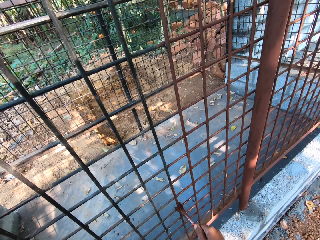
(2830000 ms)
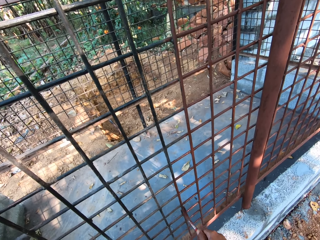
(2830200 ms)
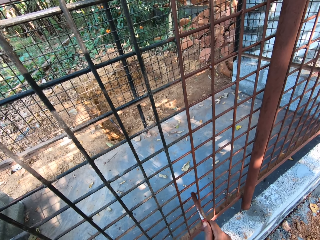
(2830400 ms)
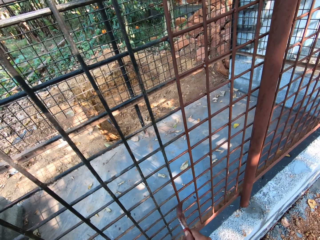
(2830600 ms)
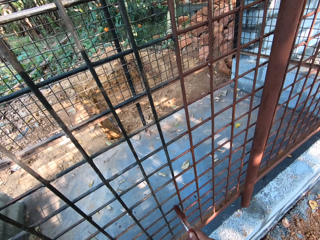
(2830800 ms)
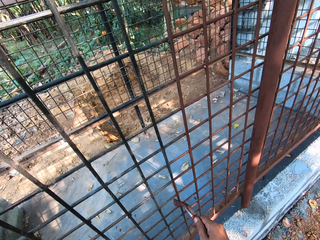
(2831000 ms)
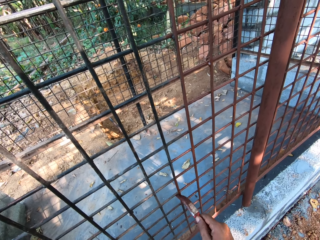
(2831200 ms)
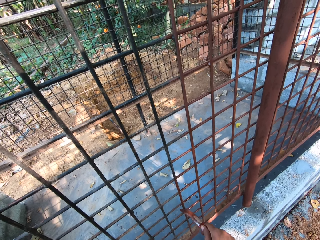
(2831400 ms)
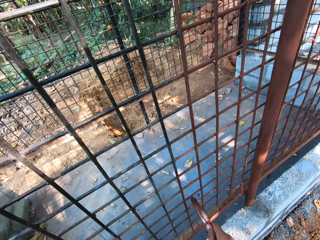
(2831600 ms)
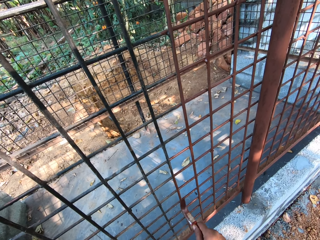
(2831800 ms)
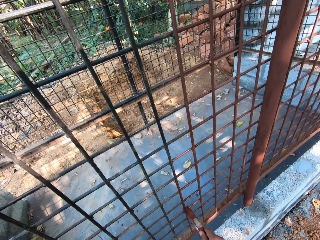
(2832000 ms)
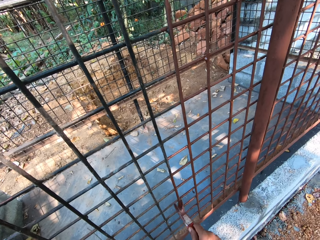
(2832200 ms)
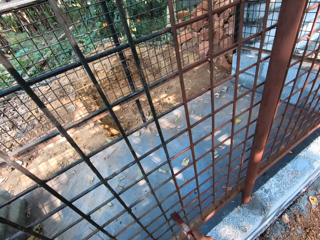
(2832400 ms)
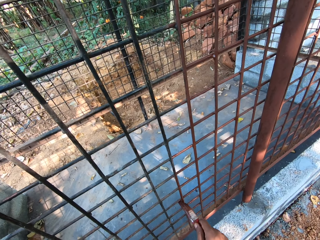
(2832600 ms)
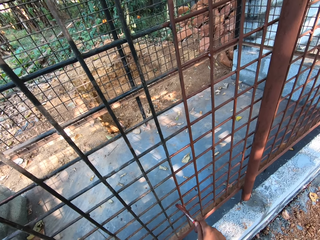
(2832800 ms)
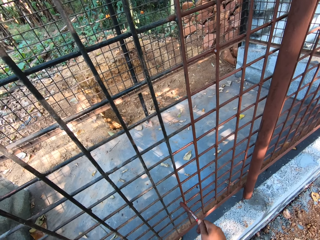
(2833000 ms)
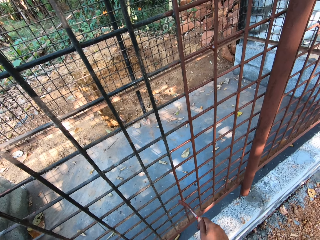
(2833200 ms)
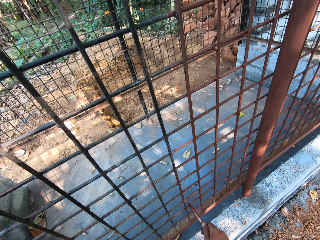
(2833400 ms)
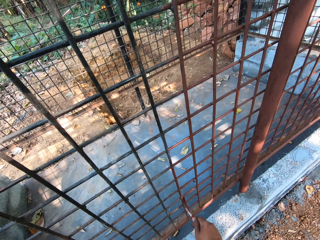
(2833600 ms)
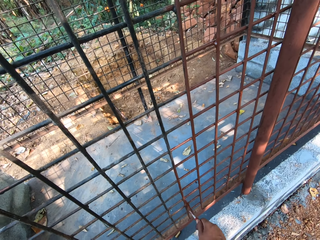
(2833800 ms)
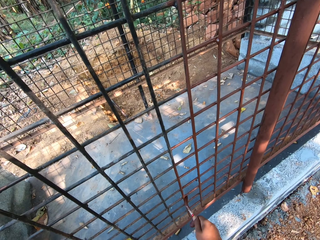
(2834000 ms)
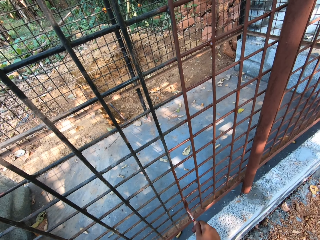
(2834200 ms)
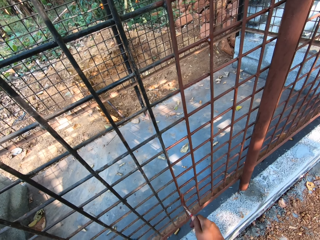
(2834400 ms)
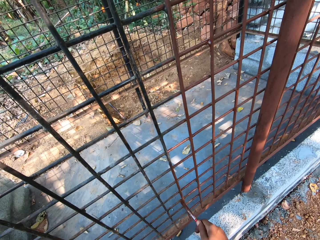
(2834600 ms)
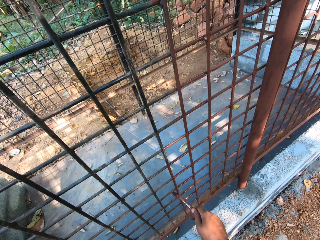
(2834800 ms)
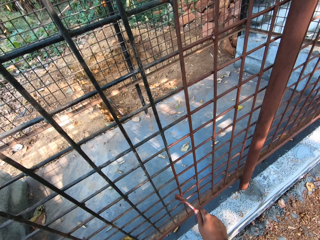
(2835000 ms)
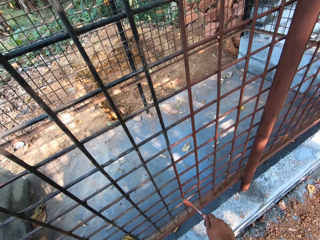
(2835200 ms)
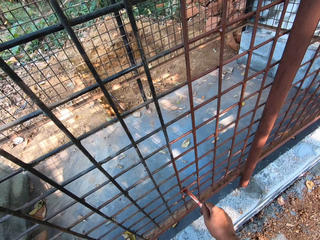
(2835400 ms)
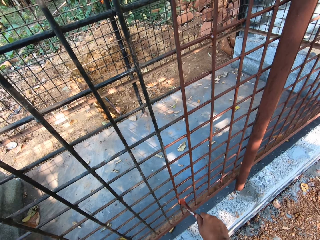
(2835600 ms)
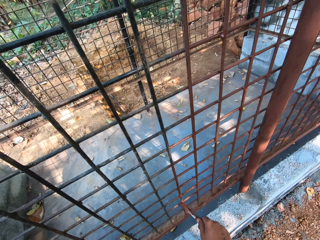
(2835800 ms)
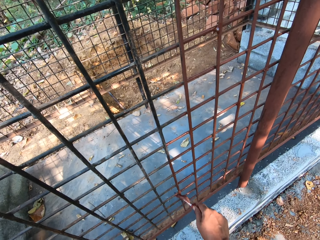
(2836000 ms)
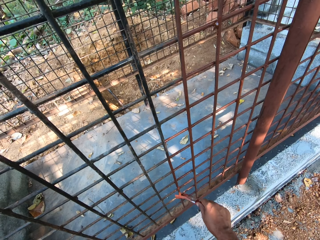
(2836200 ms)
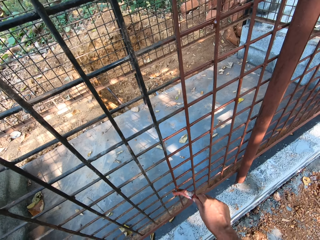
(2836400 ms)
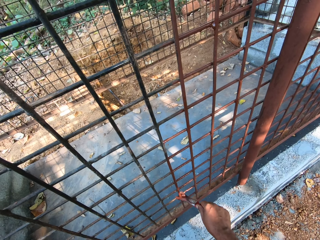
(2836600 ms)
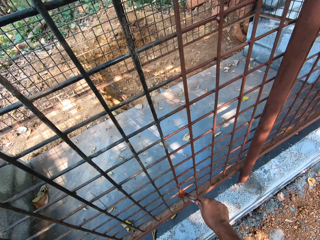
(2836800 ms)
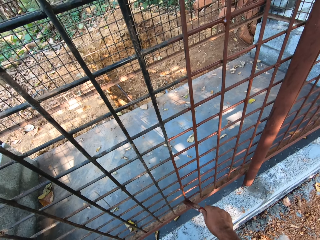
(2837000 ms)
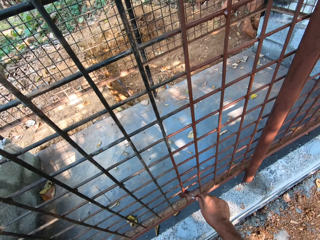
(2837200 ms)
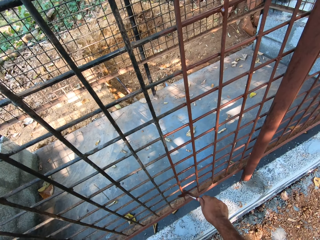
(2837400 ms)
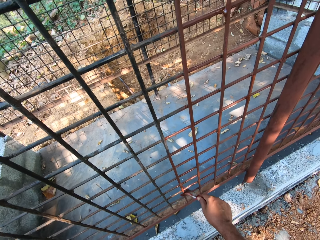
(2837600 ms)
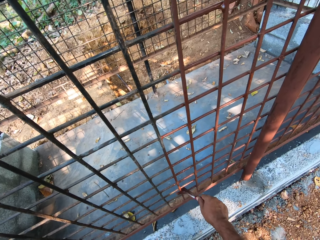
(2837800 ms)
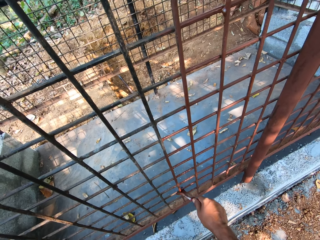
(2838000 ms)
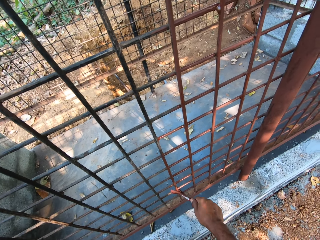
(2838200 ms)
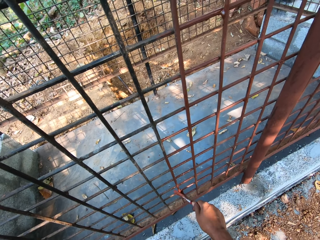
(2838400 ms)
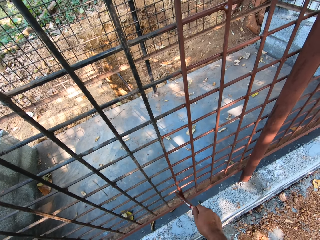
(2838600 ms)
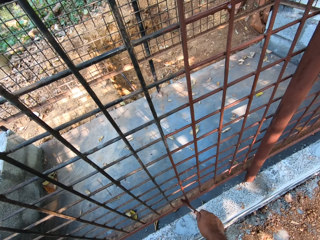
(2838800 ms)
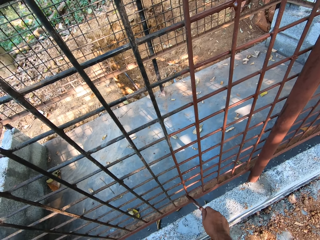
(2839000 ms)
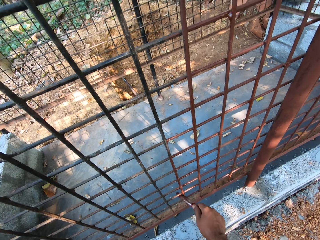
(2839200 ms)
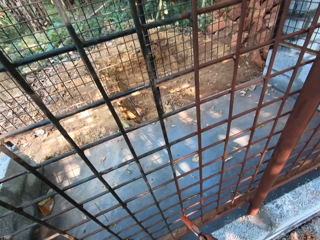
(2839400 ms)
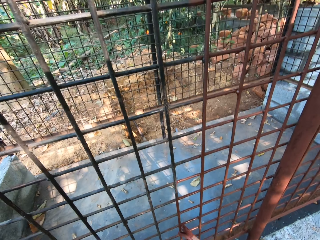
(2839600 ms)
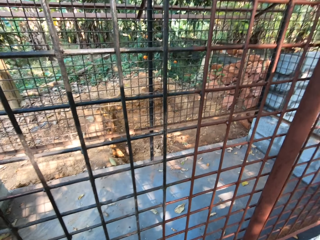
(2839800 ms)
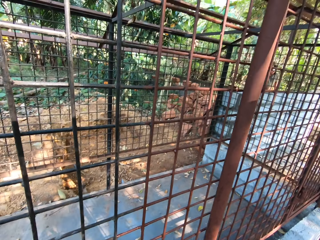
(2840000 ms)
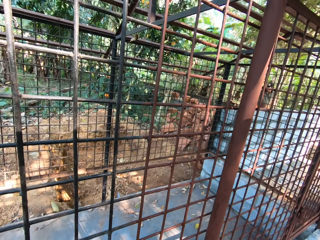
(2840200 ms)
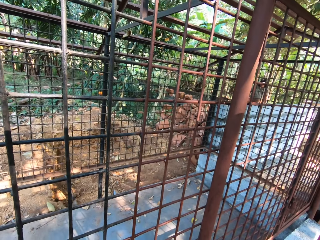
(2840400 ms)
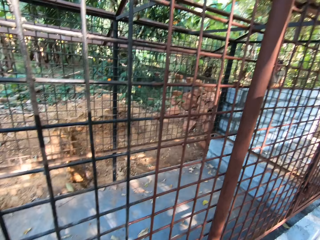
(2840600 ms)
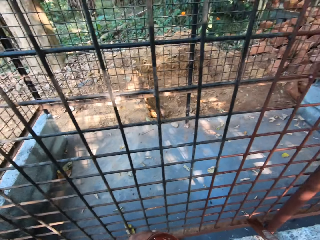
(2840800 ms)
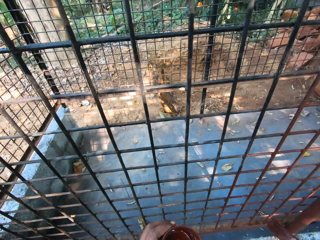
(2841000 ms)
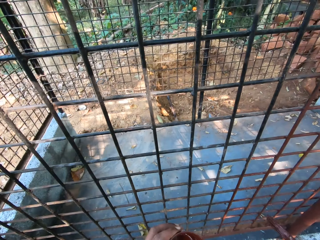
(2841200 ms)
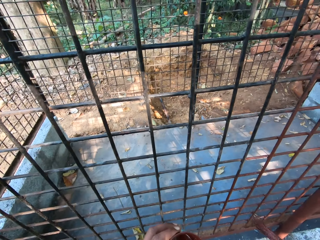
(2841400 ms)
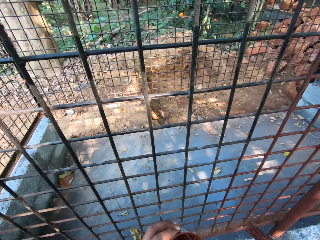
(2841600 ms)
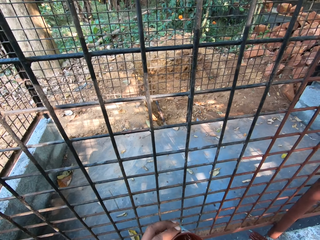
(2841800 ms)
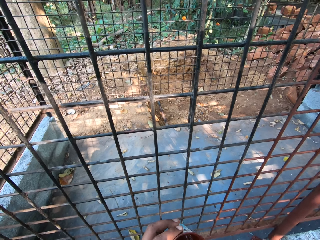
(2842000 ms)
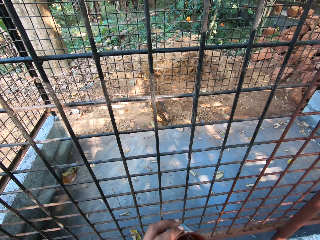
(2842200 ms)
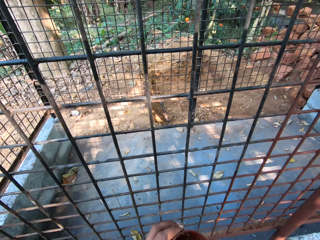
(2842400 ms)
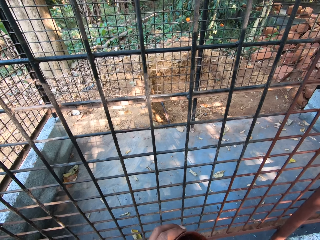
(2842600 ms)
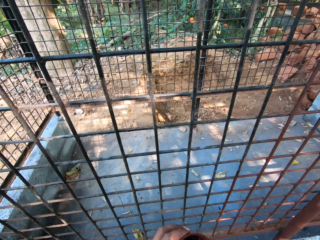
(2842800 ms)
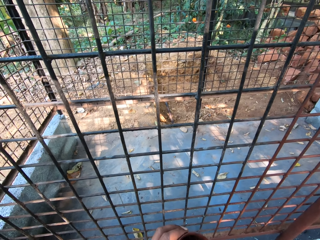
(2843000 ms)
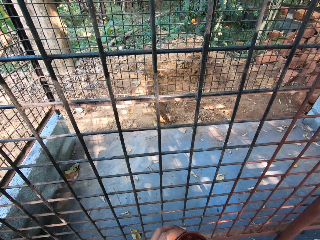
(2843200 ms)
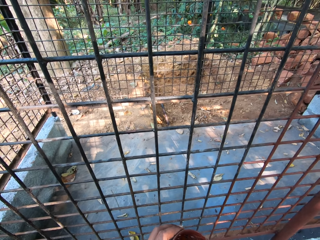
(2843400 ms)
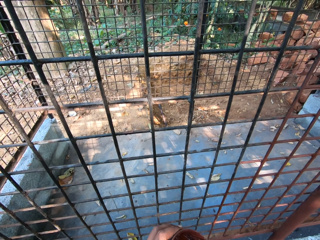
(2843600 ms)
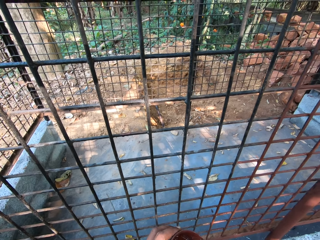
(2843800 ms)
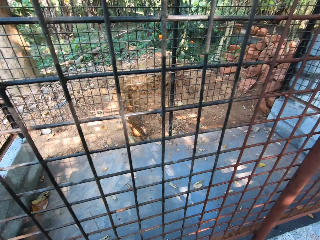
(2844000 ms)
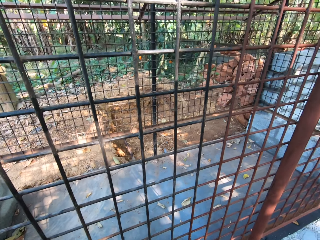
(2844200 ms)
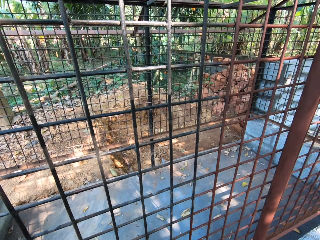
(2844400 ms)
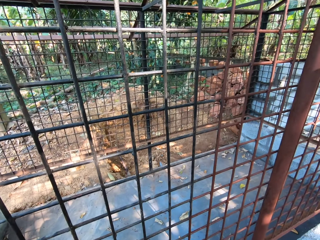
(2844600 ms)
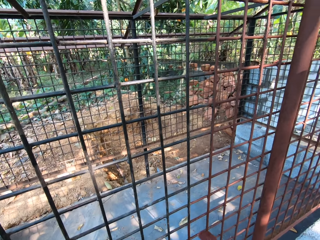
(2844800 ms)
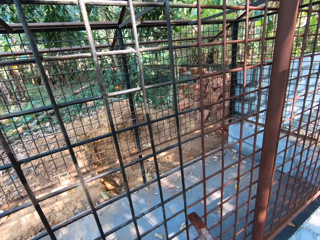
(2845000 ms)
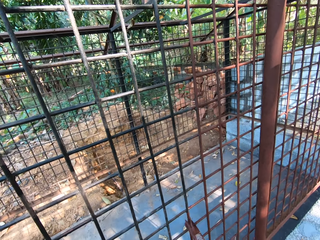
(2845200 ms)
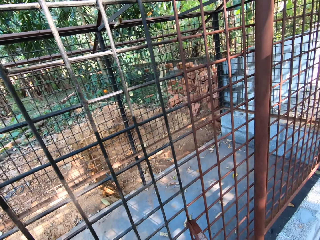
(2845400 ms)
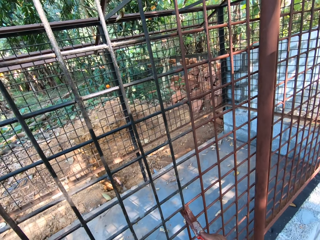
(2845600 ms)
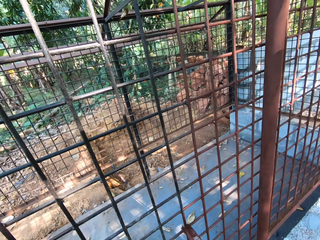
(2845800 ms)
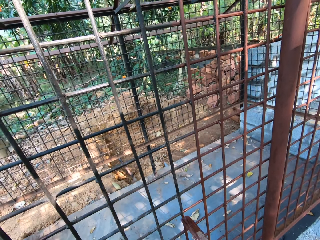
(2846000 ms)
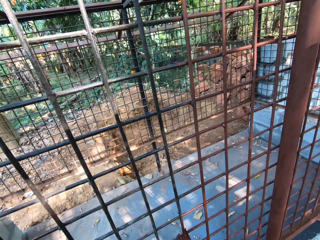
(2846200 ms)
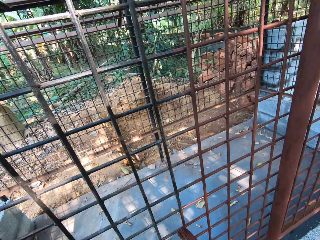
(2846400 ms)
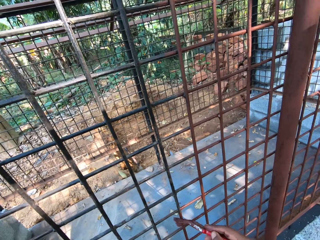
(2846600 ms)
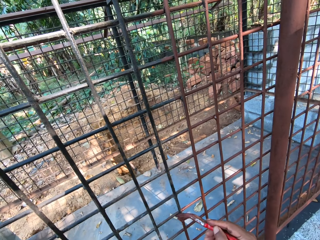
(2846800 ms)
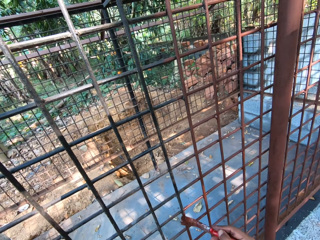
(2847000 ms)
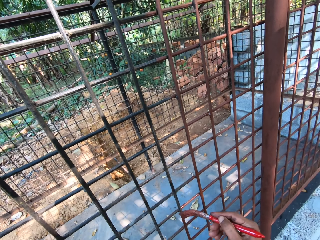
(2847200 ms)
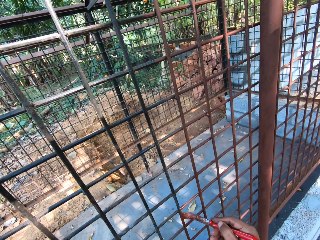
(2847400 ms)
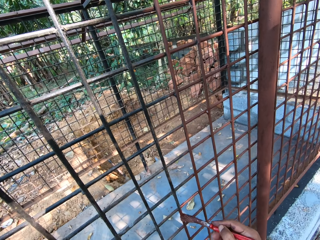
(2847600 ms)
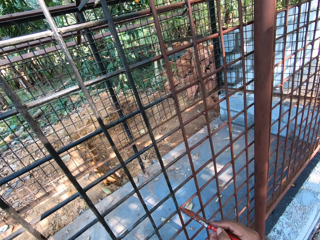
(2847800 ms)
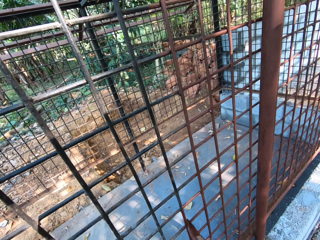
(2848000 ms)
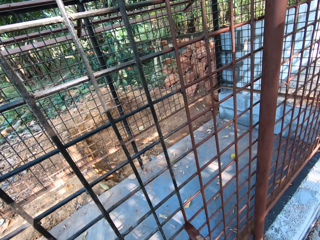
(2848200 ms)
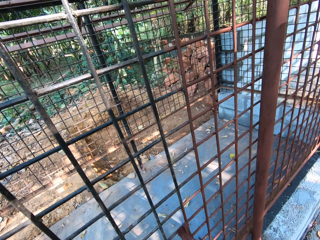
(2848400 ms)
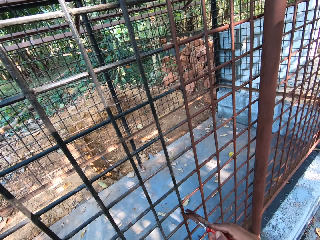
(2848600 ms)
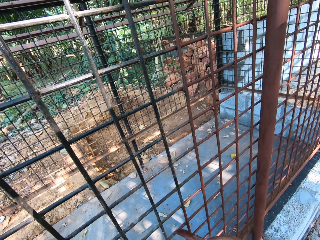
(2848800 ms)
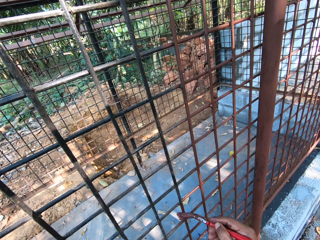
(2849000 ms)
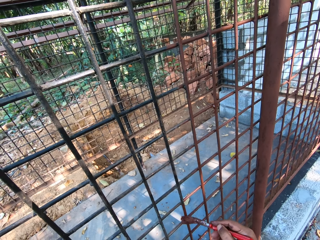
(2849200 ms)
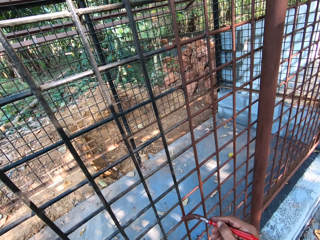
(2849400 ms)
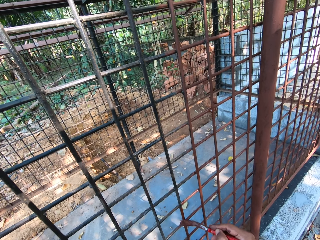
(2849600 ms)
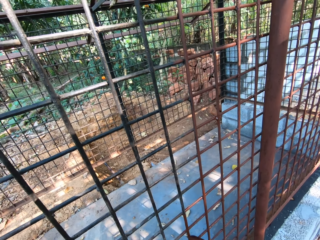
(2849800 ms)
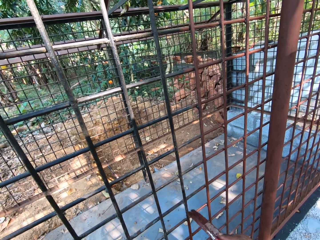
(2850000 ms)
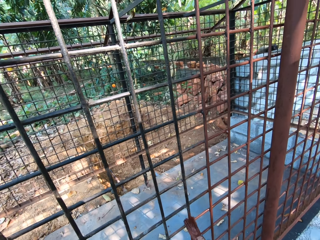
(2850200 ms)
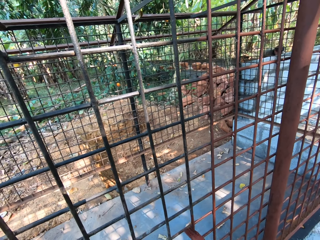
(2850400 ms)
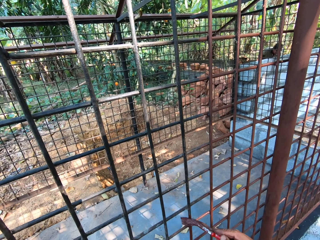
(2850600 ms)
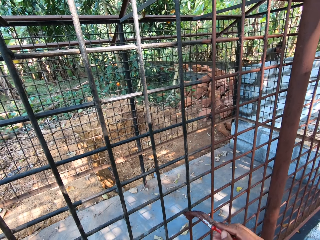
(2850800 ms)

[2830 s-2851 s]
The camera wearer looks at the wire mesh or metal cage. He looks at the container with paint. He dips a paintbrush inside the container with paint. He stirs the paint with the paintbrush. He paints the metal cage with the paintbrush in his right hand.
